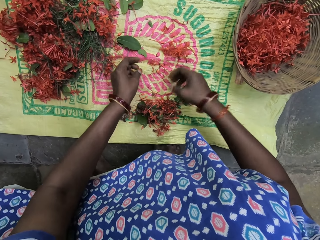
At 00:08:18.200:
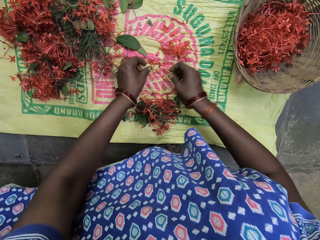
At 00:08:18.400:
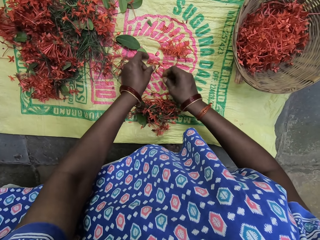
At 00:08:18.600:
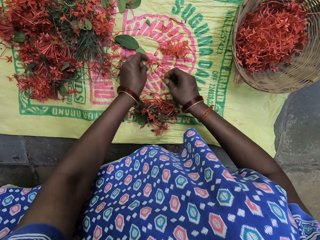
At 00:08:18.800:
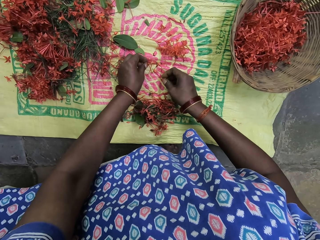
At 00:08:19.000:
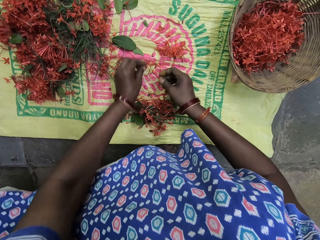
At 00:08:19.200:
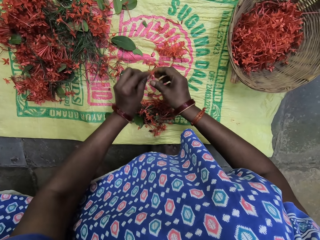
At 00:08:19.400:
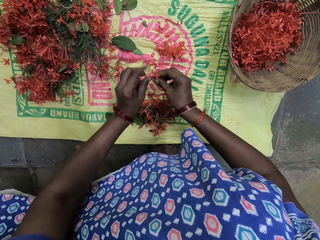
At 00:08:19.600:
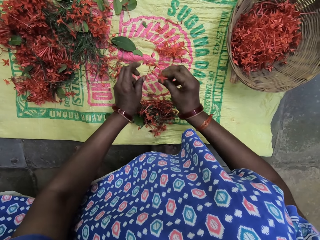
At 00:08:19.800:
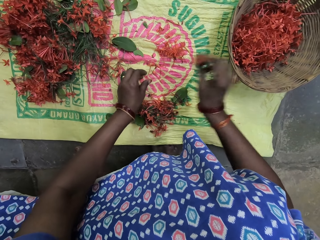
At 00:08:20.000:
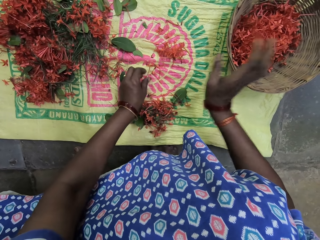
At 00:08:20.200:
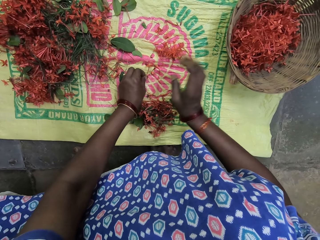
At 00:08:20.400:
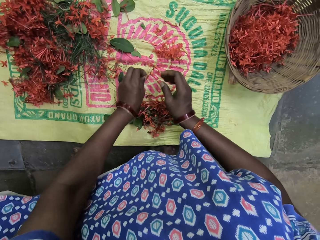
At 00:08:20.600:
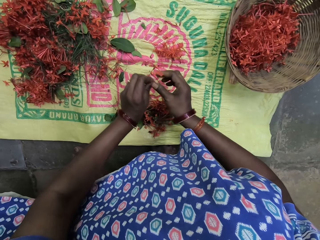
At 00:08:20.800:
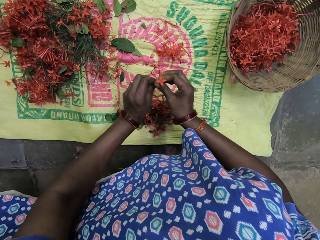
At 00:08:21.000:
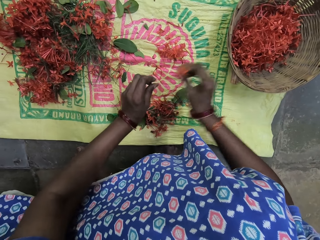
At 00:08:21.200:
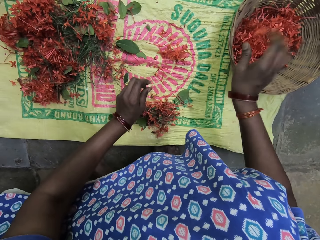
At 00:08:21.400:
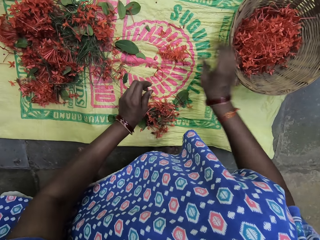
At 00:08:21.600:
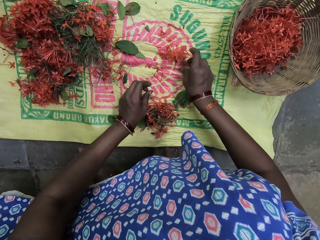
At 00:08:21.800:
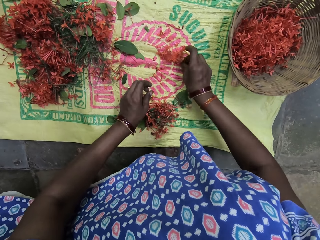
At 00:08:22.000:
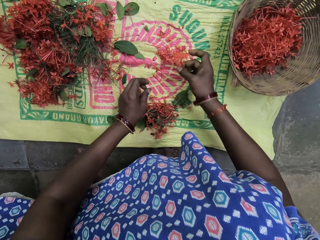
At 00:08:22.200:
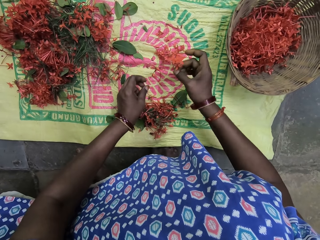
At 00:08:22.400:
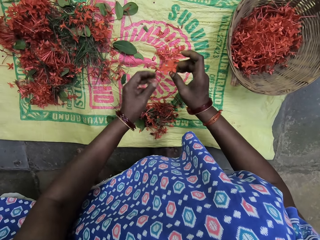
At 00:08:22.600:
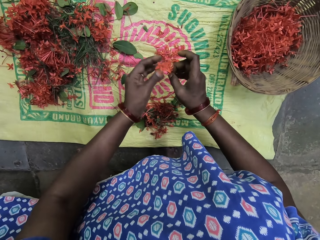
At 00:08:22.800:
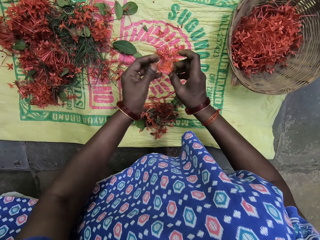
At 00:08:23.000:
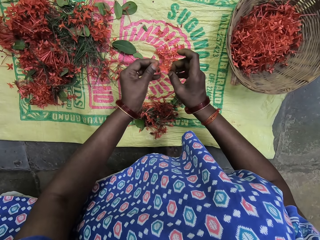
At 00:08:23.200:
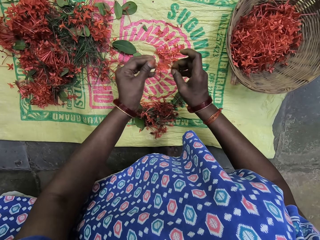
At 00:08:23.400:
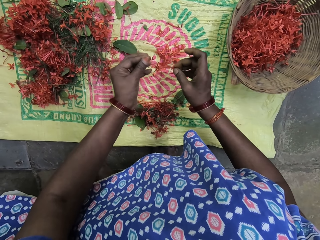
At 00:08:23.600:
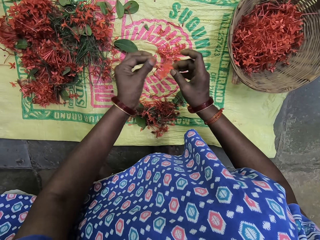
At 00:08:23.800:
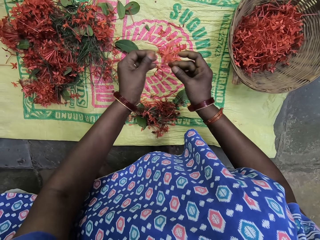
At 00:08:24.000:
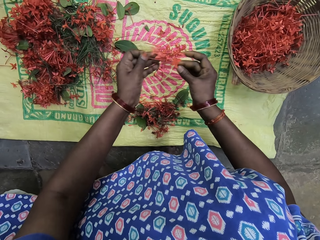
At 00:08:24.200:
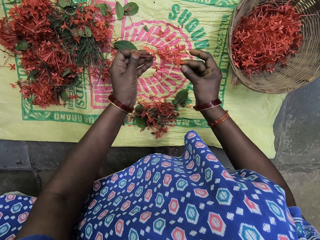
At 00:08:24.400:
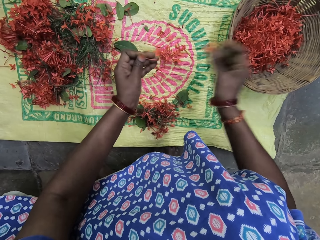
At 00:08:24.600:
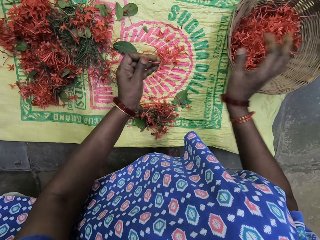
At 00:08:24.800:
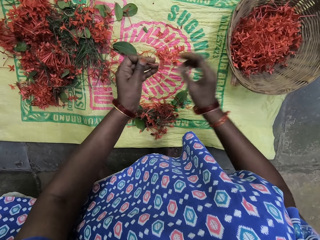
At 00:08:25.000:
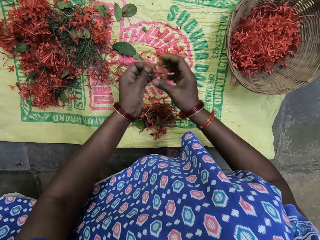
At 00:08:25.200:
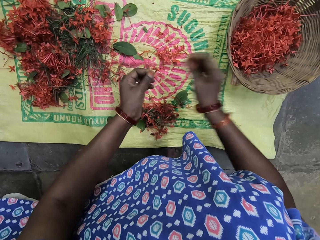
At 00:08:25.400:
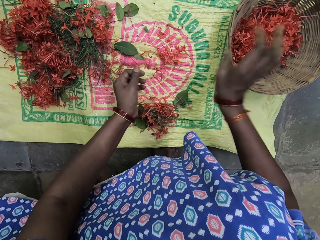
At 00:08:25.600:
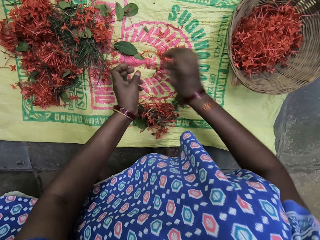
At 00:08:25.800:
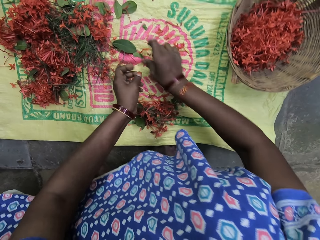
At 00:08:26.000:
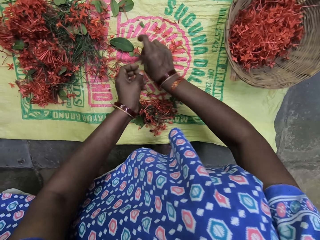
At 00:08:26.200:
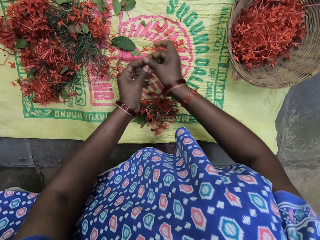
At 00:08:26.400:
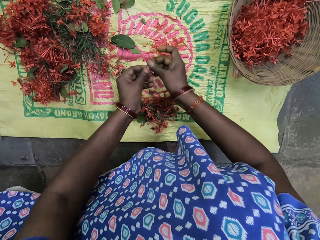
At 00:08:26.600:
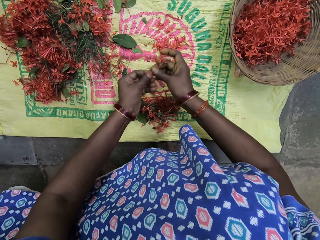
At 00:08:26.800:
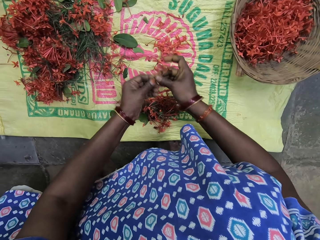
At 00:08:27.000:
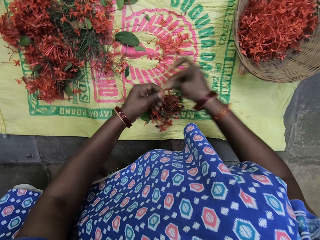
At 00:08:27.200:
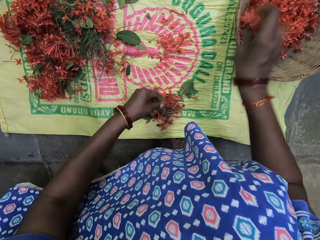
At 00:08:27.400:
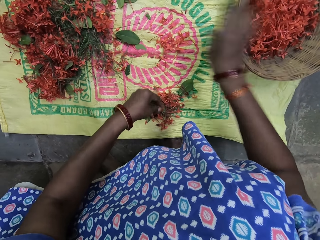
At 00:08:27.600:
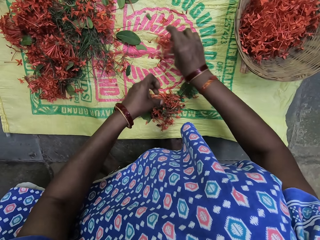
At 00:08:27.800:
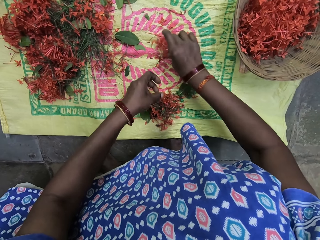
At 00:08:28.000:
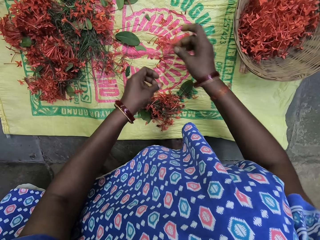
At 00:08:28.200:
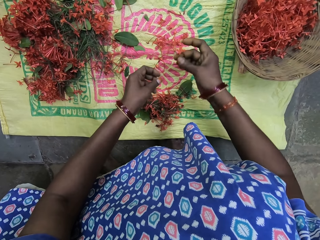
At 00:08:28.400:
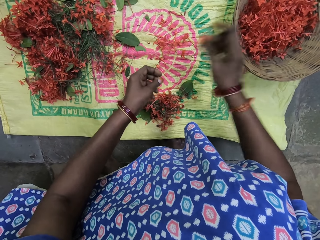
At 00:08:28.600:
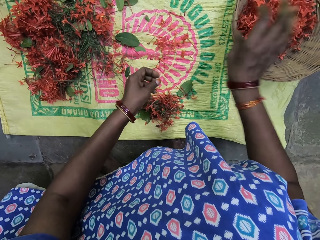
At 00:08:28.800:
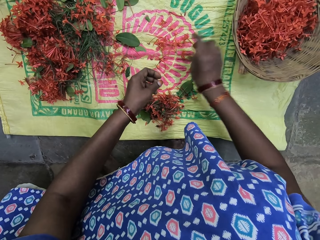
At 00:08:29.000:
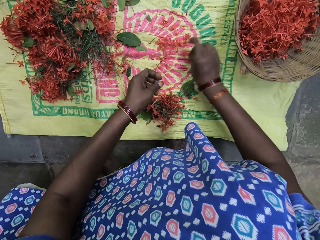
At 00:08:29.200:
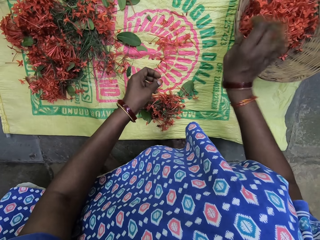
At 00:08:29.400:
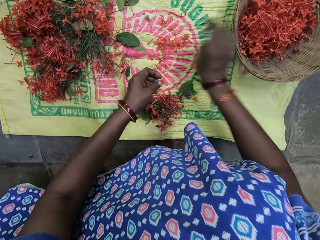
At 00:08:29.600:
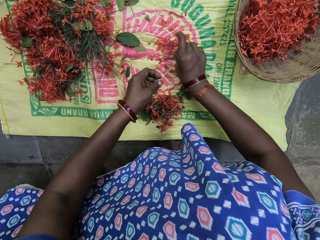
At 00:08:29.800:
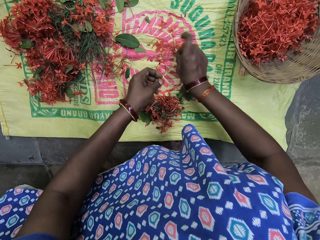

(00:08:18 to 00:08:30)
The camera wearer puts the flowers on the sack. They pick flowers. They hold the flower with both hands. They put the flowers in the basket. They pick flowers. They hold the flower with both hands. They put the flowers in the basket. They pick flowers. They pull a flower leaf. They put the flowers in the basket. They pull a flower leaf. They put the flowers in the basket. They pick flowers. They break the flower branch. They put the flowers in the basket. They pick flowers. They put the flowers in the basket.

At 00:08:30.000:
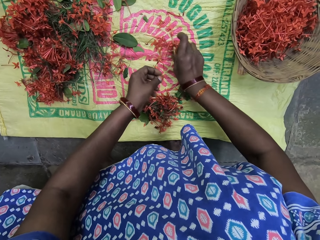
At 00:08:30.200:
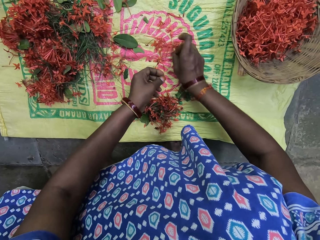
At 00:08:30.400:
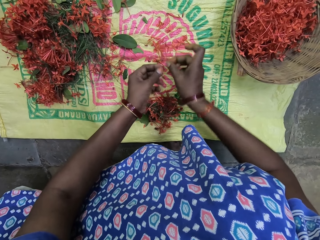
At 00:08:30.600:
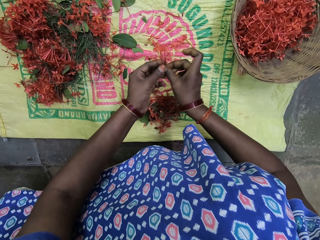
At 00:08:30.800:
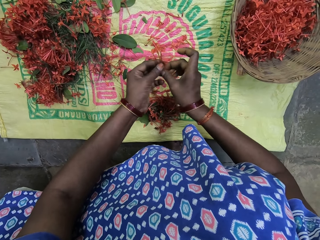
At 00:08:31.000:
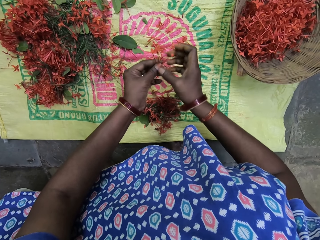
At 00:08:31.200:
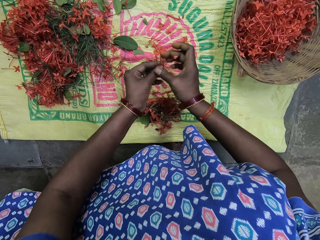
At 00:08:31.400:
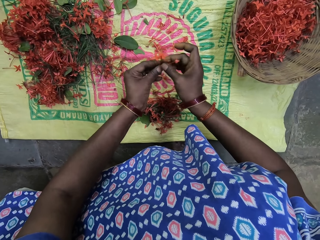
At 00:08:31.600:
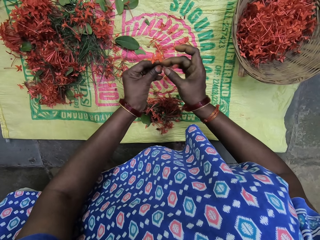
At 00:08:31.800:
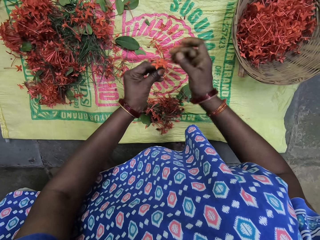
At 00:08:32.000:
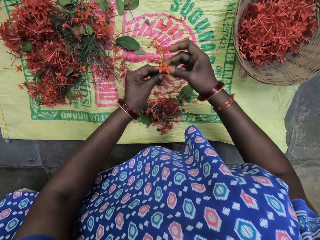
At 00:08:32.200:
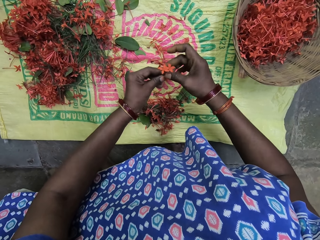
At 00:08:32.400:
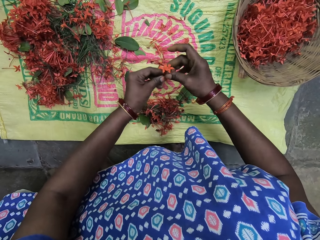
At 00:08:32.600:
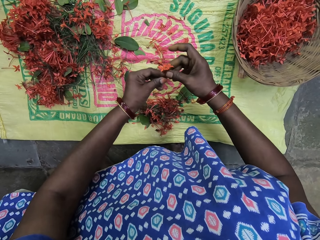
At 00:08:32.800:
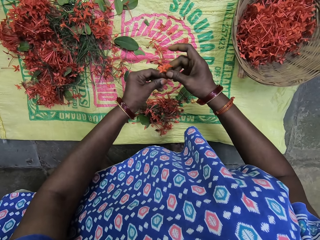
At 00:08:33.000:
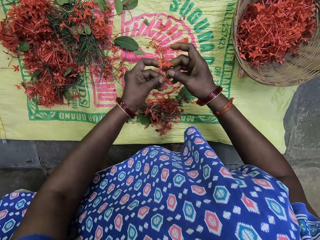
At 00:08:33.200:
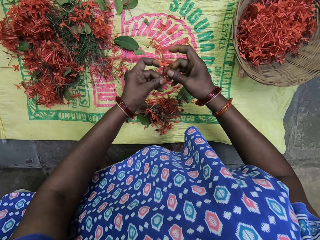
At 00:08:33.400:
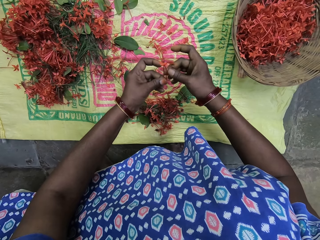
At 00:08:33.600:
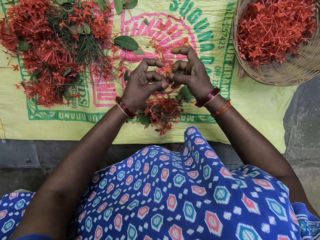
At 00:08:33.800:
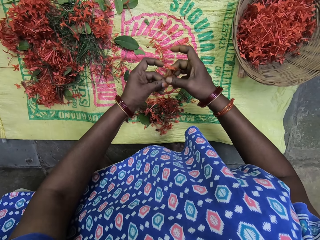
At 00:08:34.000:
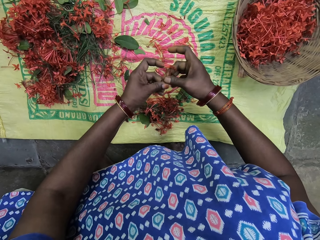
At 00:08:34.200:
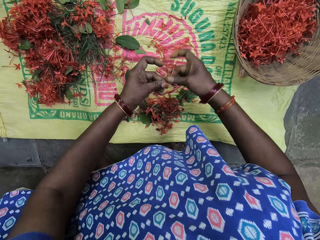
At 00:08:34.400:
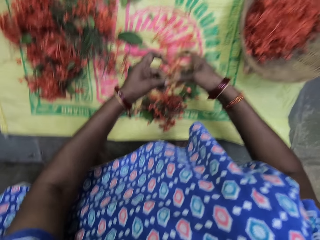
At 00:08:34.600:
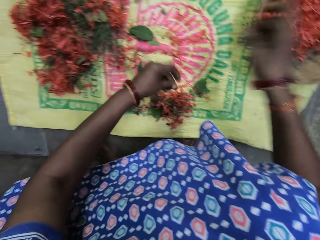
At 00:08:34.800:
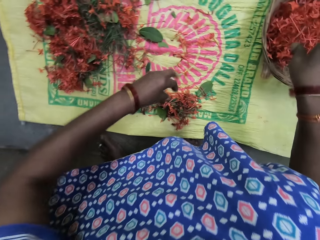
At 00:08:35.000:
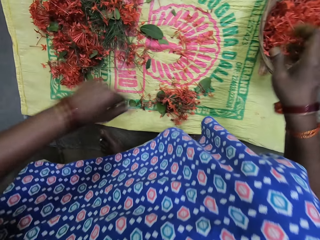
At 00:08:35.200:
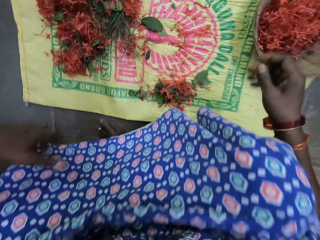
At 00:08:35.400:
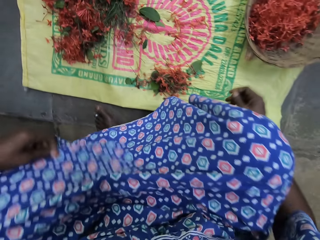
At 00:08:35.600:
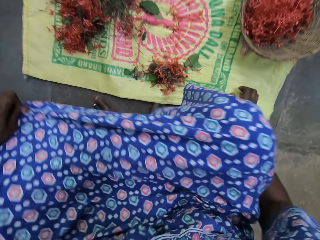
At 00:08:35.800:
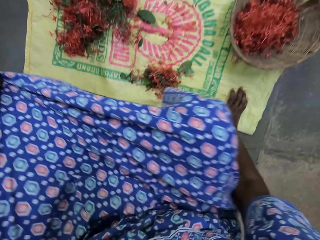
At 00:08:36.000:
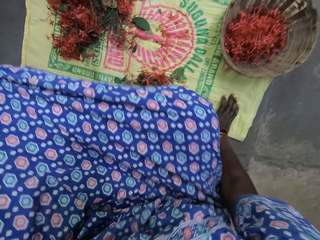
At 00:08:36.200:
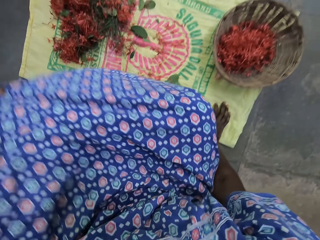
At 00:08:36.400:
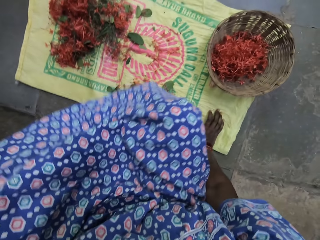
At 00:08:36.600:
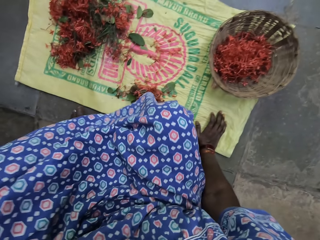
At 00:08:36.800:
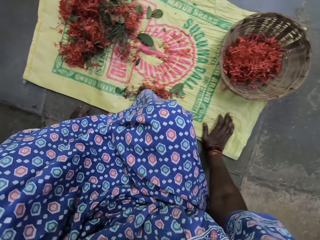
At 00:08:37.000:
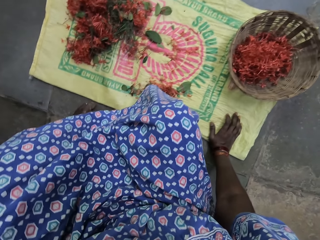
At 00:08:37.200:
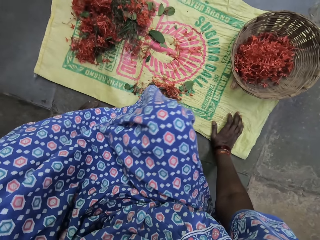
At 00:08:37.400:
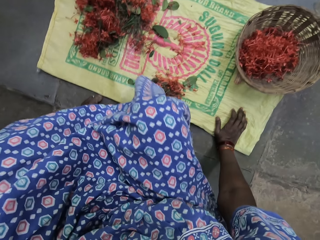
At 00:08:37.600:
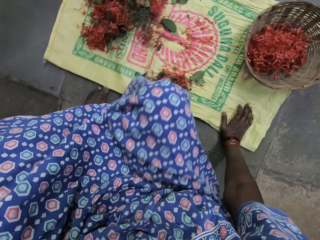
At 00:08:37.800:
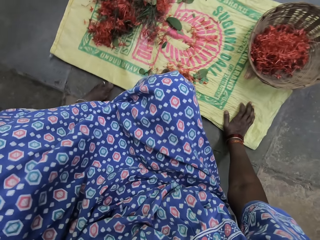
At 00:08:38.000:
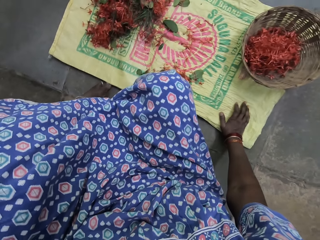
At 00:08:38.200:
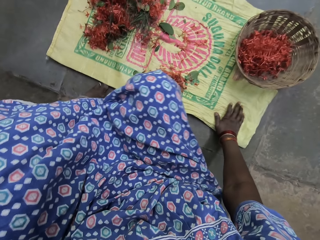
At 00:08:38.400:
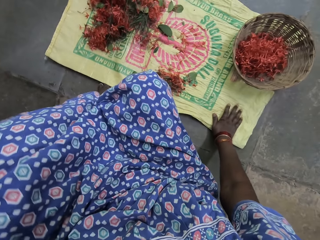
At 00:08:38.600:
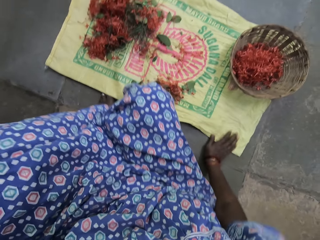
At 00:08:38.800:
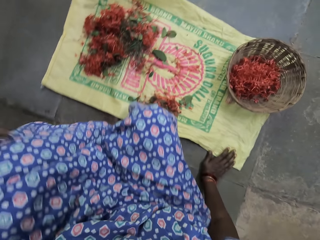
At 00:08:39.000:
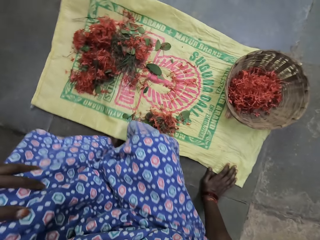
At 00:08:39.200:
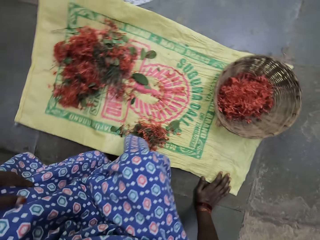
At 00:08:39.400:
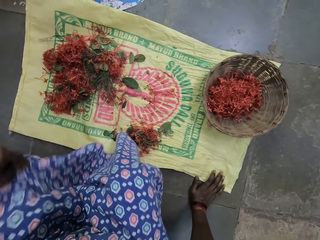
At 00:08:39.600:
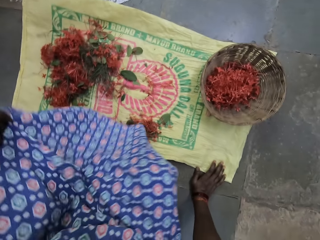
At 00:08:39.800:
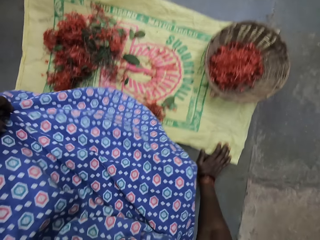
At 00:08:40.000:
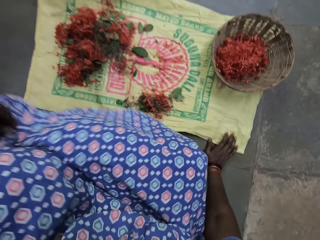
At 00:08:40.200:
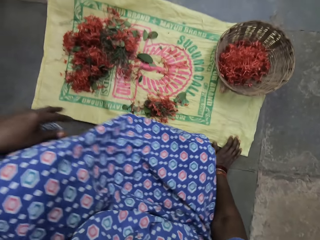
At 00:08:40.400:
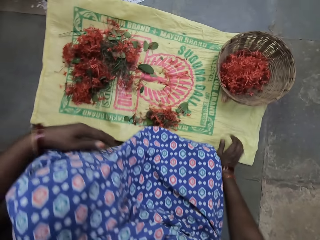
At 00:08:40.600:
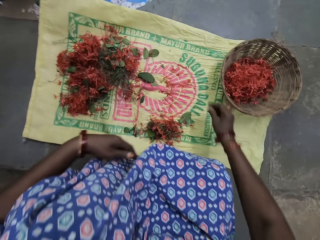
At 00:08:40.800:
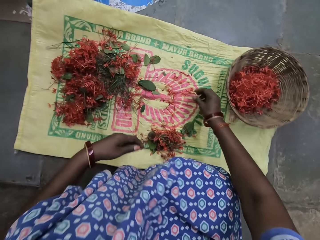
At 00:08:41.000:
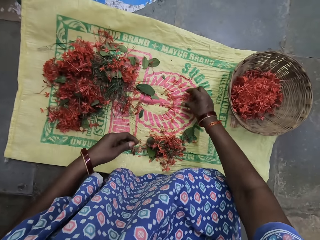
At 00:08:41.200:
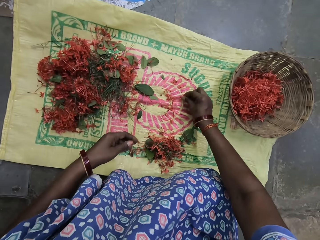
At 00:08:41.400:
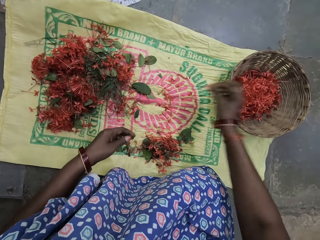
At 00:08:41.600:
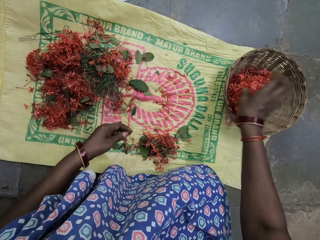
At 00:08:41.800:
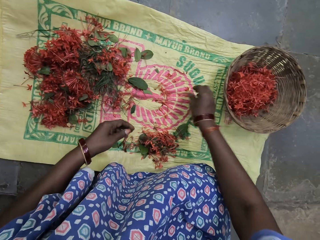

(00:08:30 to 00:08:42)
The camera wearer picks flowers. He holds the flower with both hands. He breaks the flower branch. He puts the flowers in the basket. He pulls his skirt with the left hand. He holds the sack. He moves a bit. He pulls his skirt with the left hand. He picks a flower.
